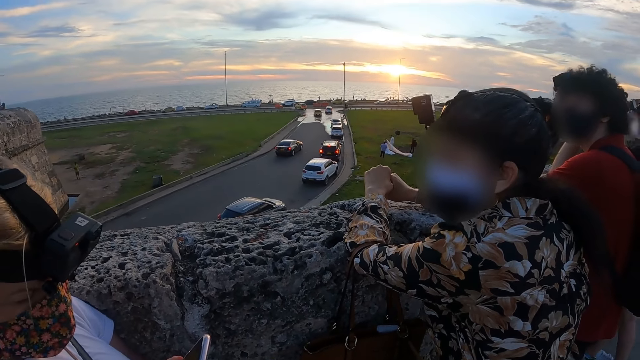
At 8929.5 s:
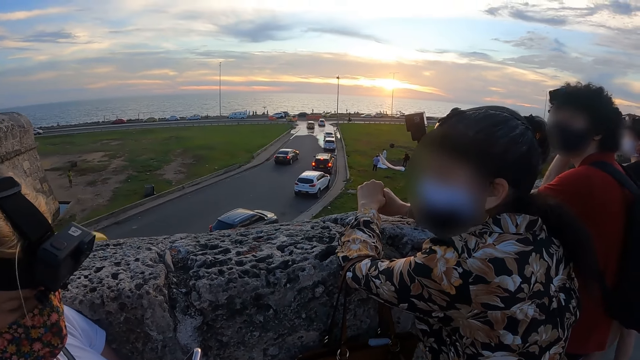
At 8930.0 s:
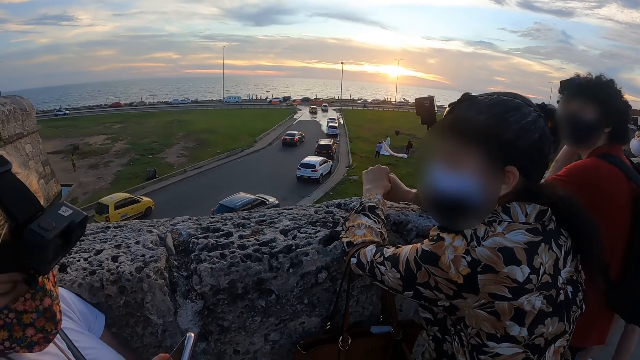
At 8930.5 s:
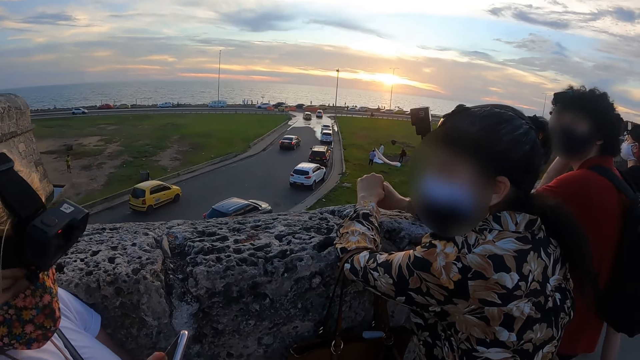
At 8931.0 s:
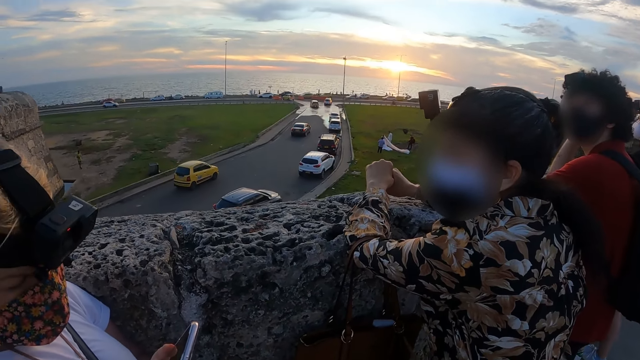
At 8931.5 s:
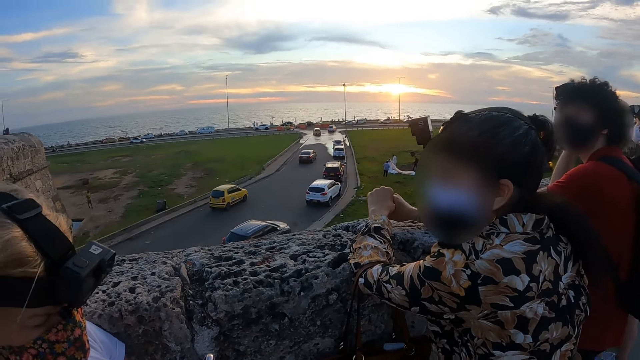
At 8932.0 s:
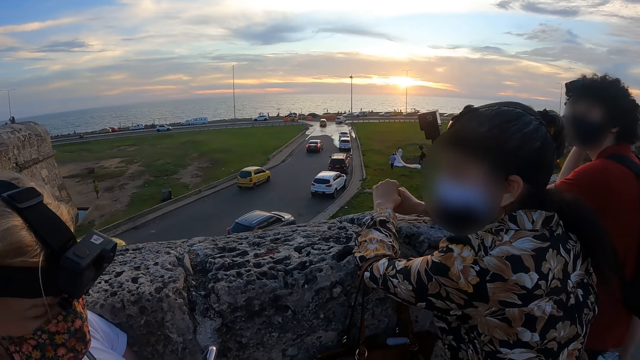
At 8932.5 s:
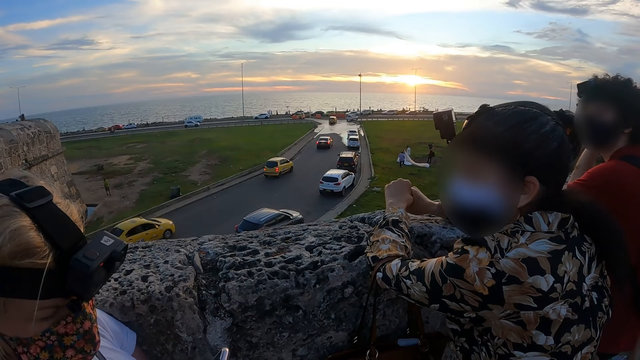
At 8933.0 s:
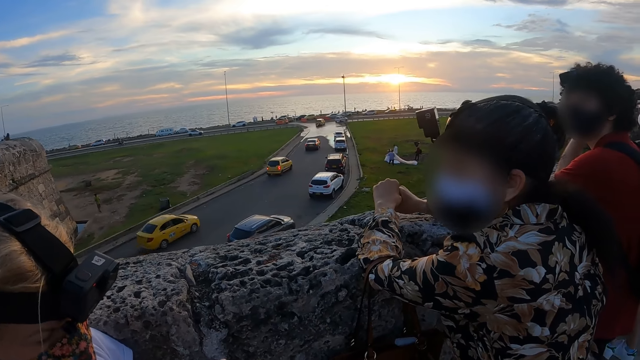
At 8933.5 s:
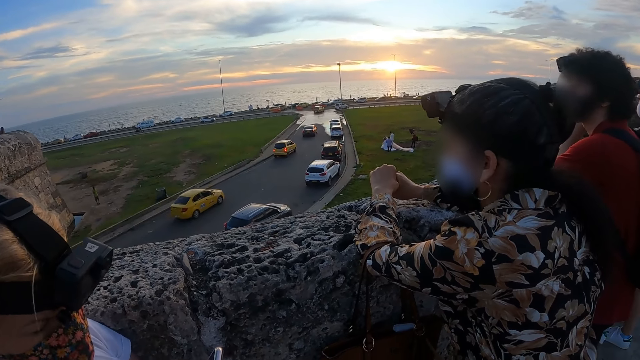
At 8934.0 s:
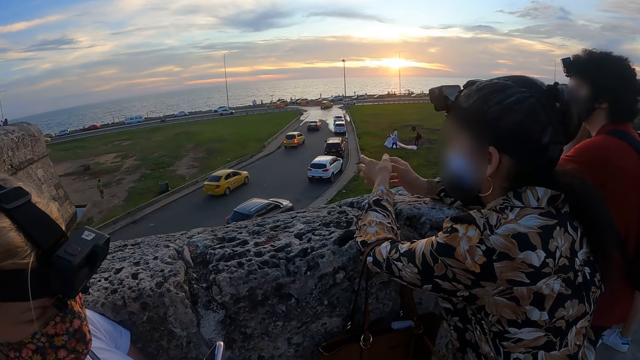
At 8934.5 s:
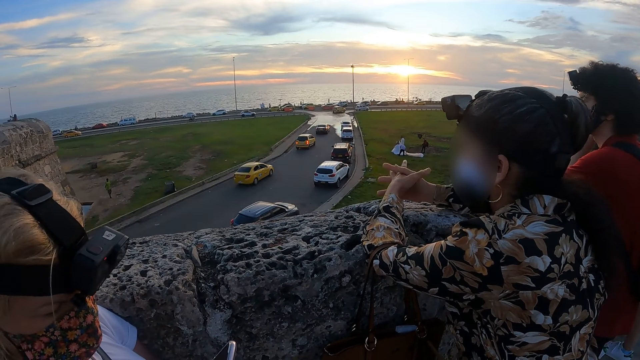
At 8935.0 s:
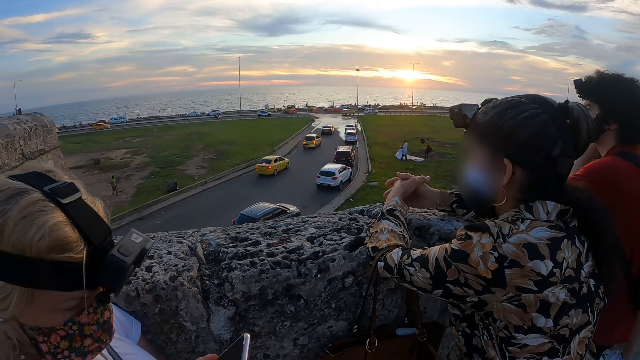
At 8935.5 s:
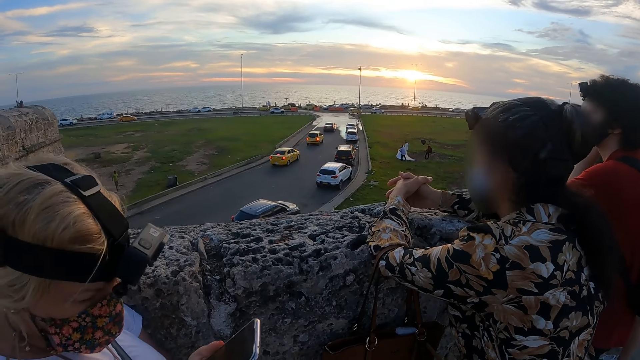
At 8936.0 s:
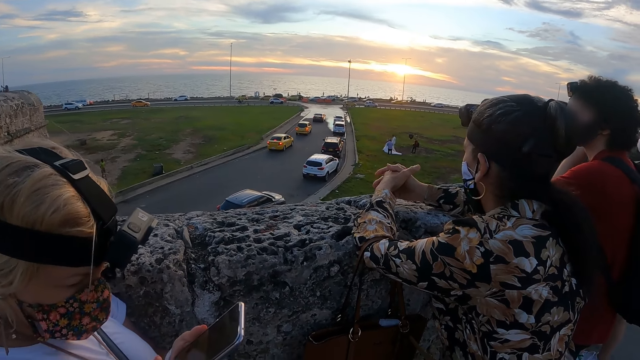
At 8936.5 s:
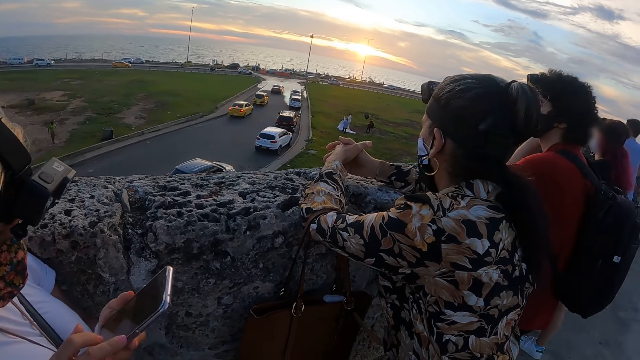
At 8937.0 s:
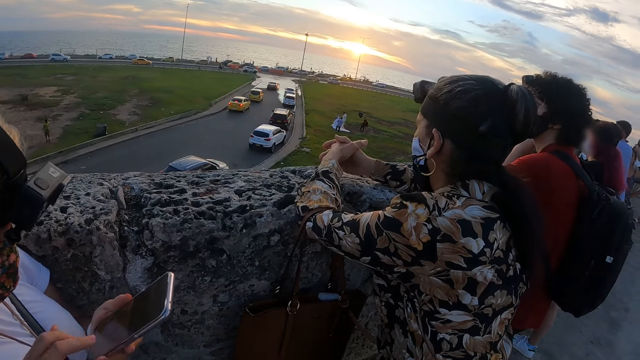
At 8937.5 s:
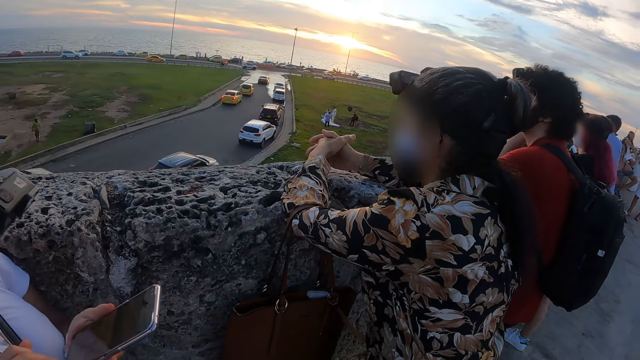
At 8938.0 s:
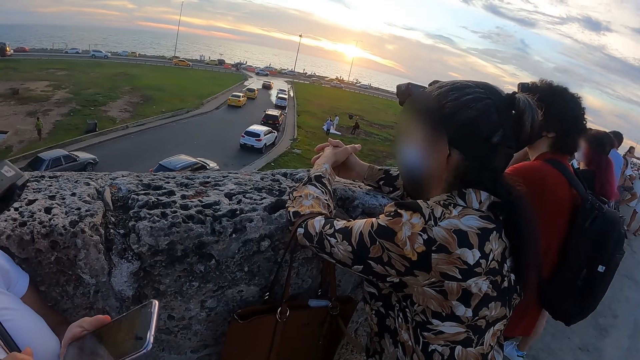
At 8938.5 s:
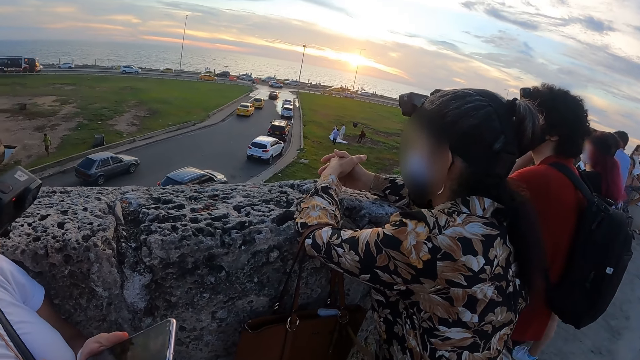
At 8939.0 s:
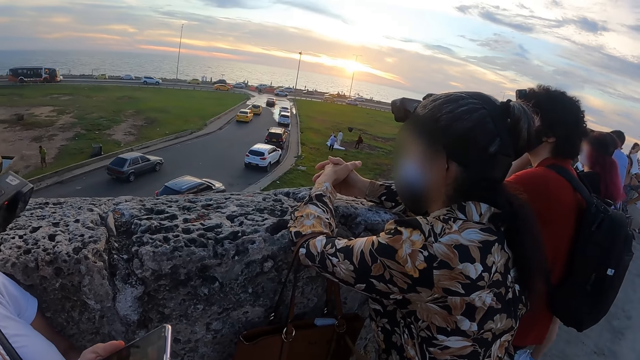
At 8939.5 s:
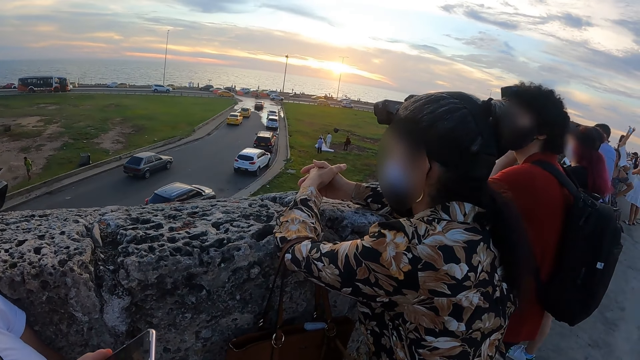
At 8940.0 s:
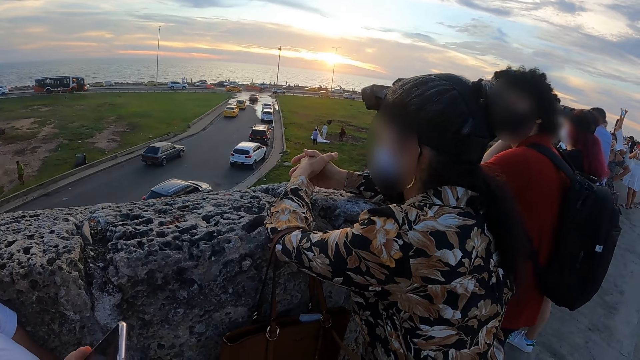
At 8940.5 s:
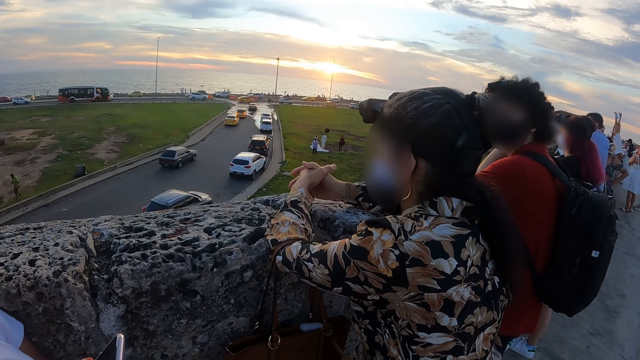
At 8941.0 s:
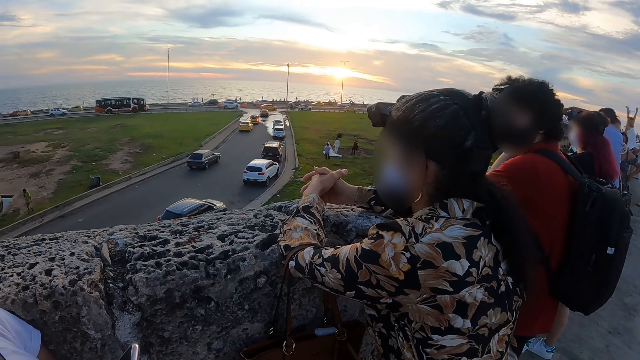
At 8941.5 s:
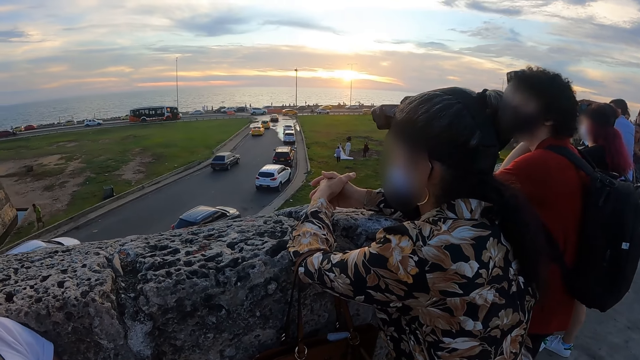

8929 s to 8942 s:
A woman interacts with another woman. The other woman scrolls the screen of a mobile phone.

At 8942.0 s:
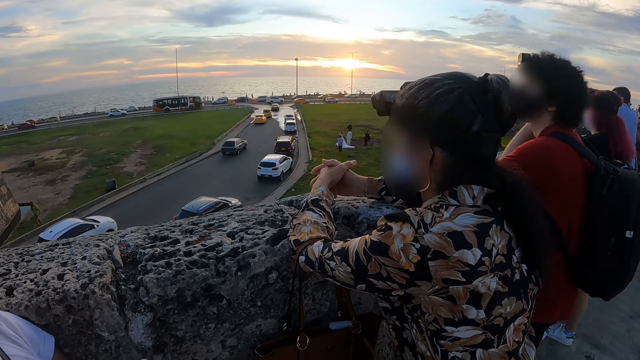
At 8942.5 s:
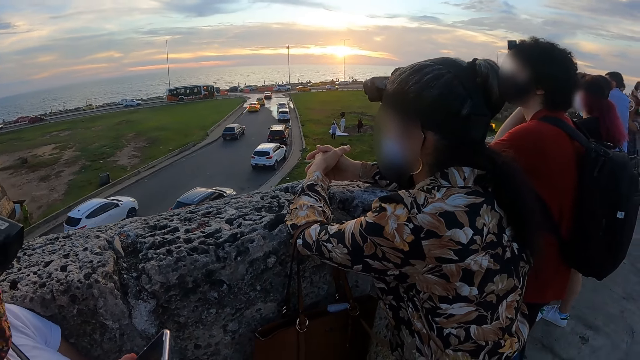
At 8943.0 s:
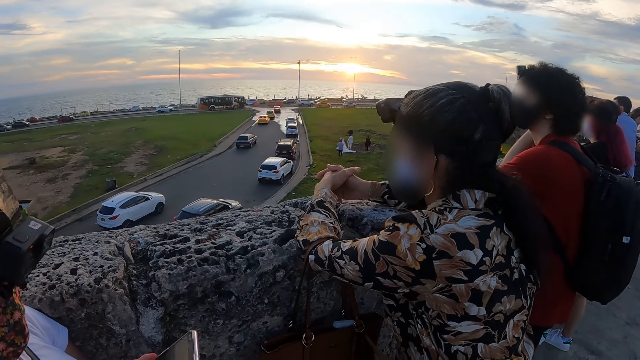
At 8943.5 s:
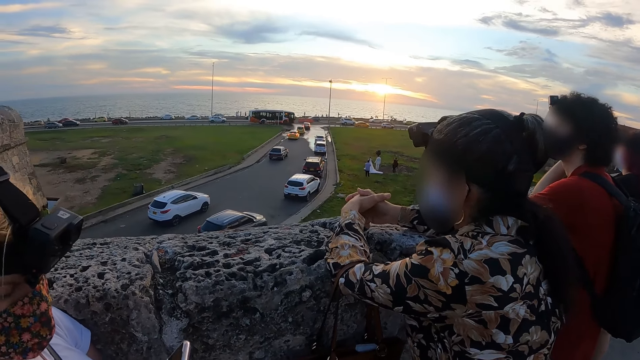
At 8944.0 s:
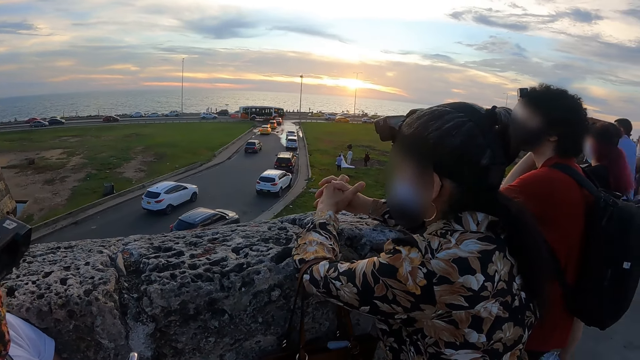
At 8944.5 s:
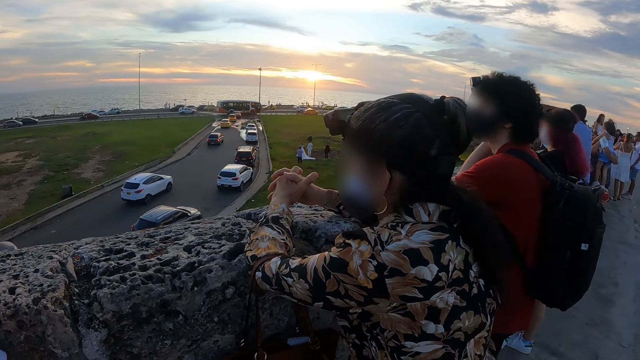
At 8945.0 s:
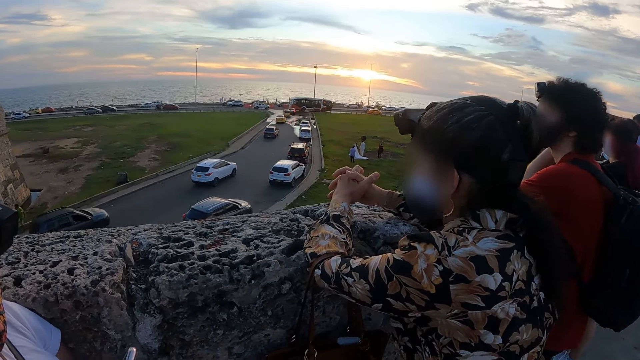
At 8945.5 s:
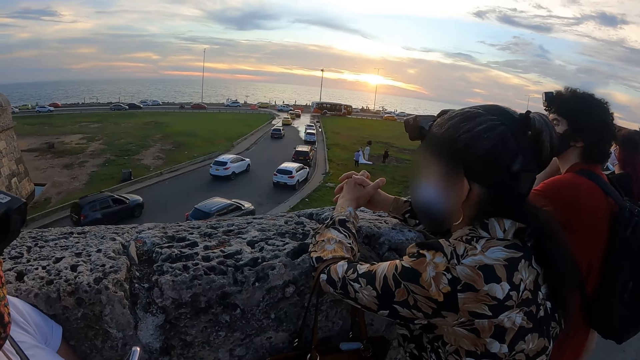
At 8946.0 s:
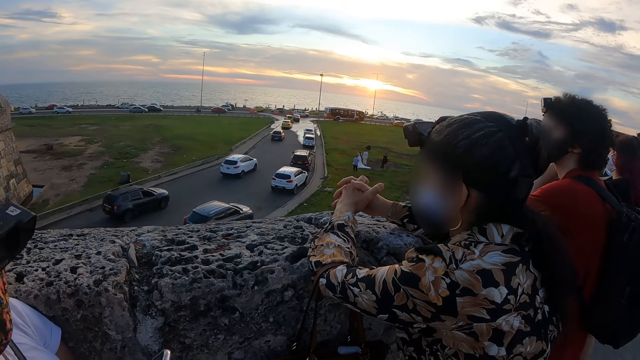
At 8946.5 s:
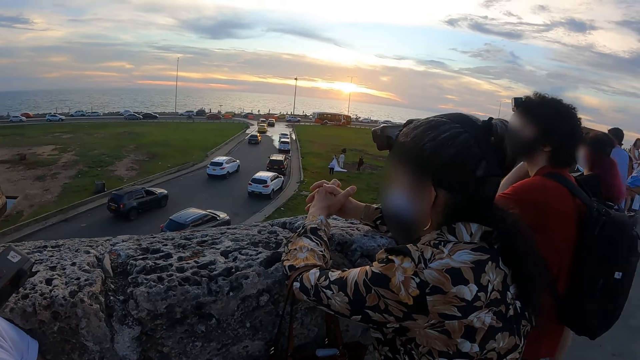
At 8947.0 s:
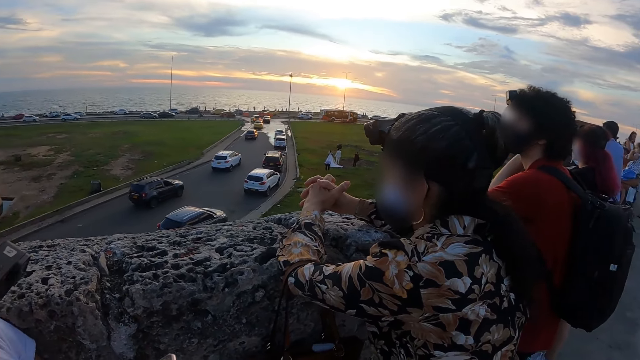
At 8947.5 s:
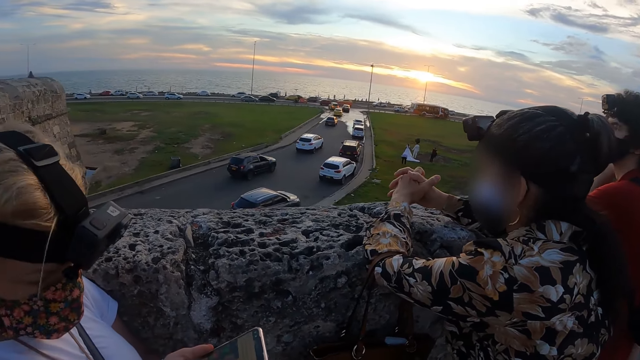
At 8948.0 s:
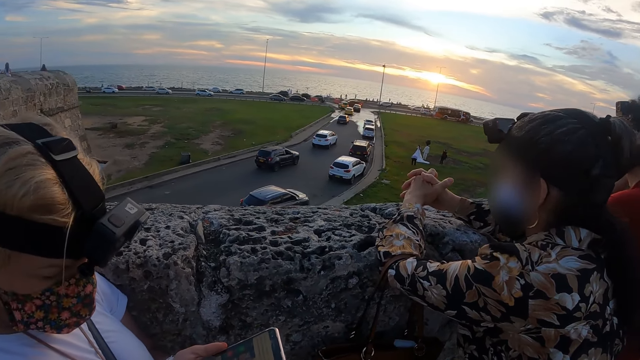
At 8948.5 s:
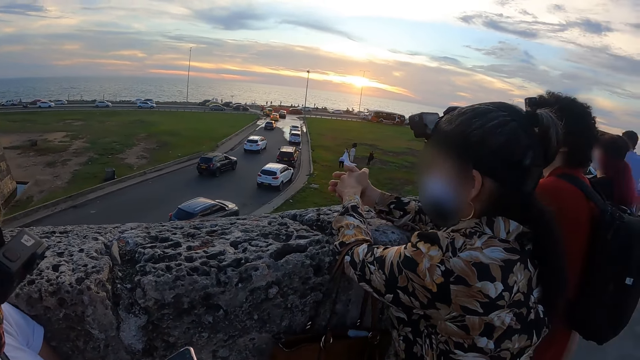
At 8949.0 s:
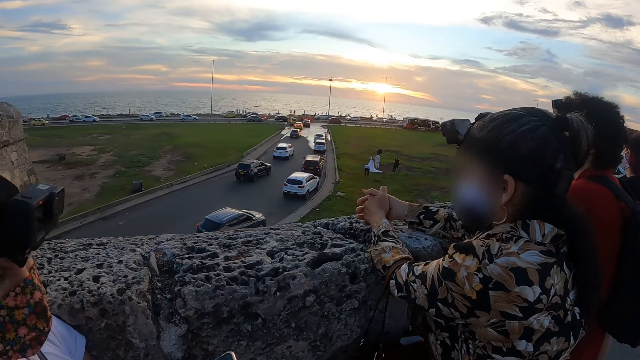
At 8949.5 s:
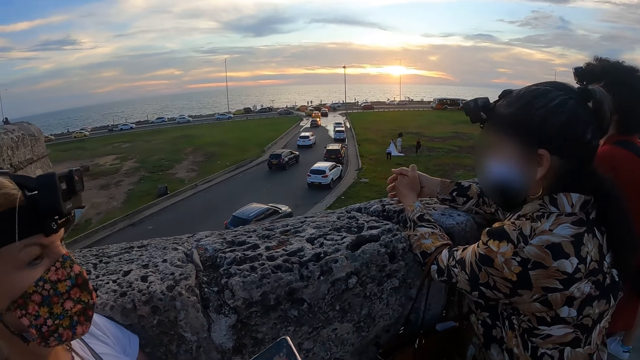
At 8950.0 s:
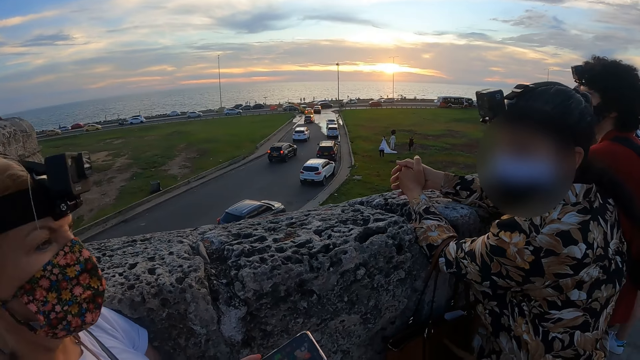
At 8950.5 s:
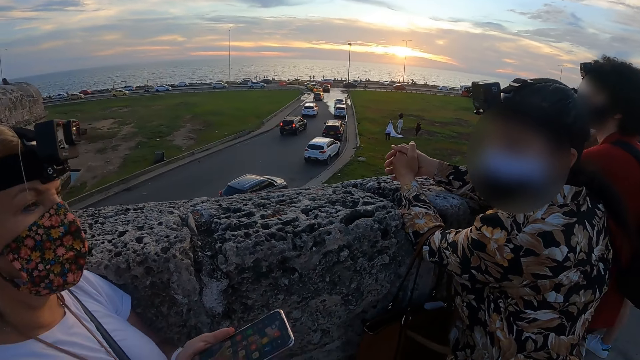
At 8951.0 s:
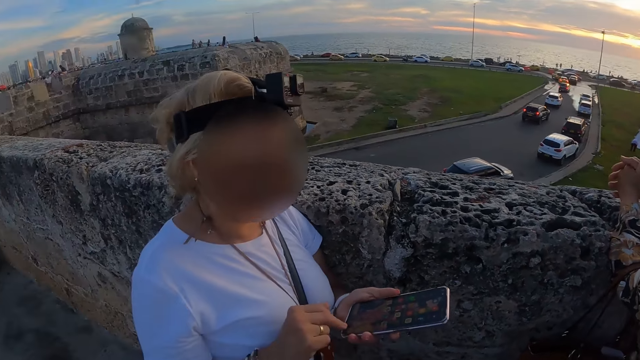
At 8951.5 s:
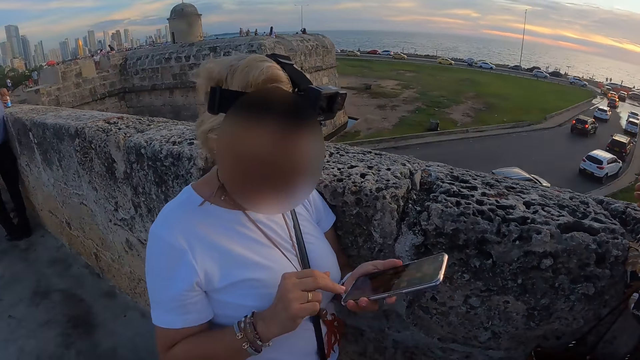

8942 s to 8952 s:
The camera wearer looks at vehicles.
